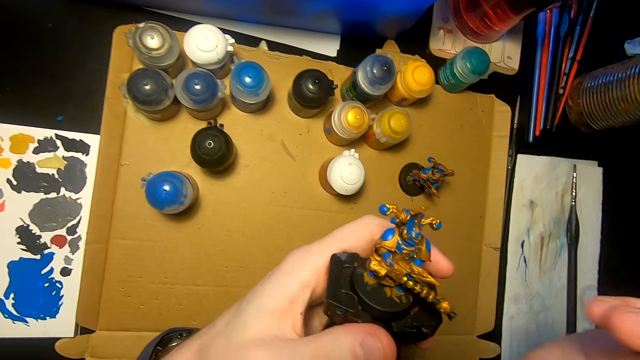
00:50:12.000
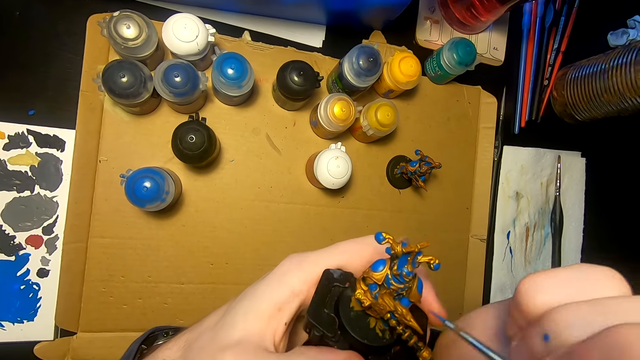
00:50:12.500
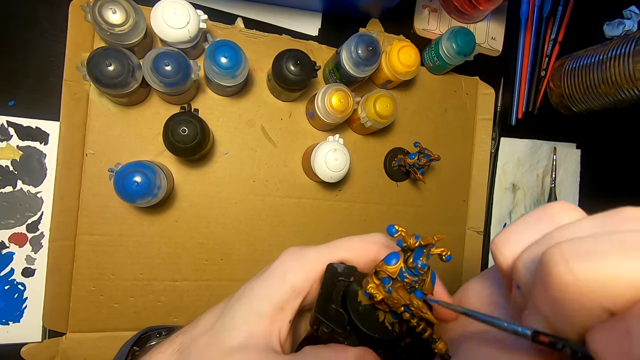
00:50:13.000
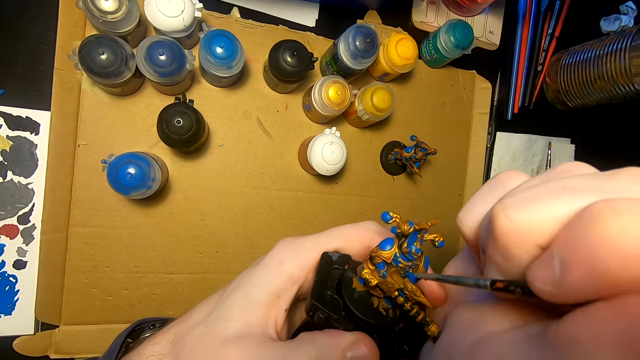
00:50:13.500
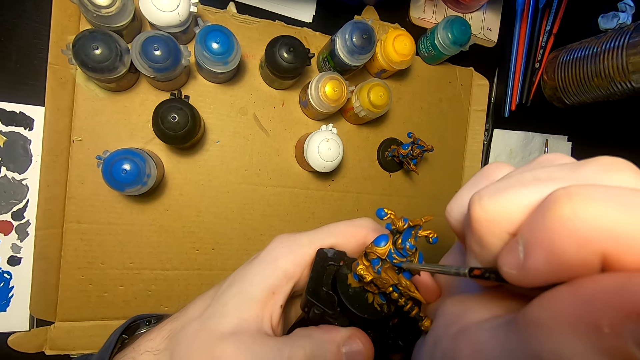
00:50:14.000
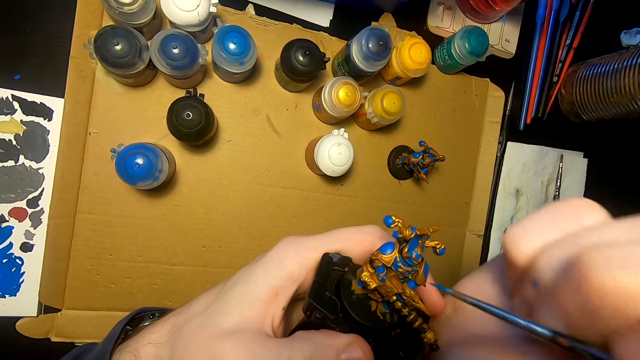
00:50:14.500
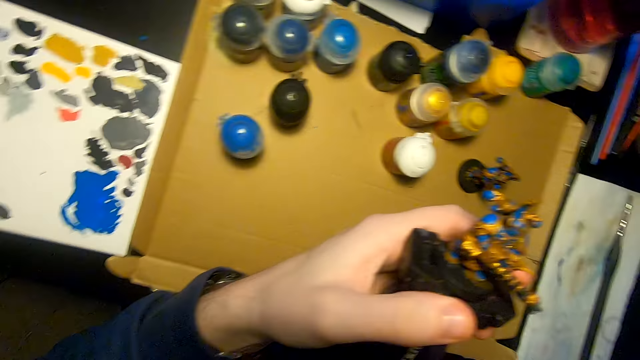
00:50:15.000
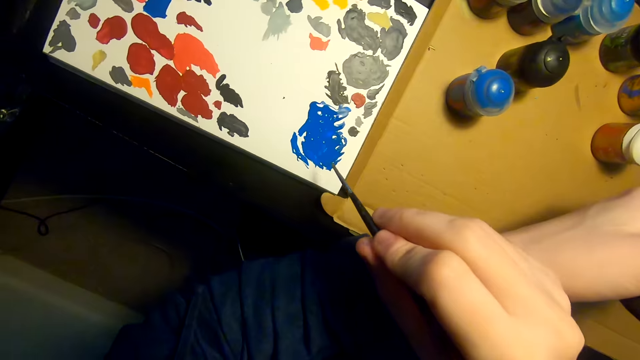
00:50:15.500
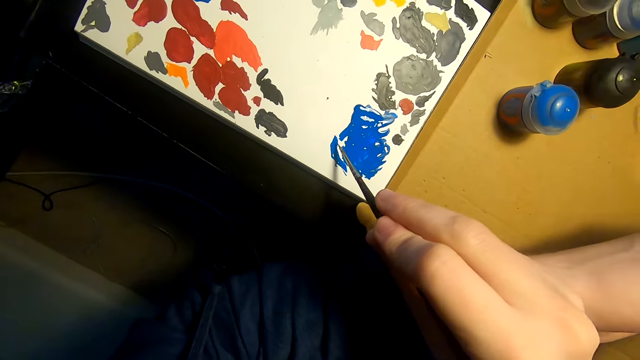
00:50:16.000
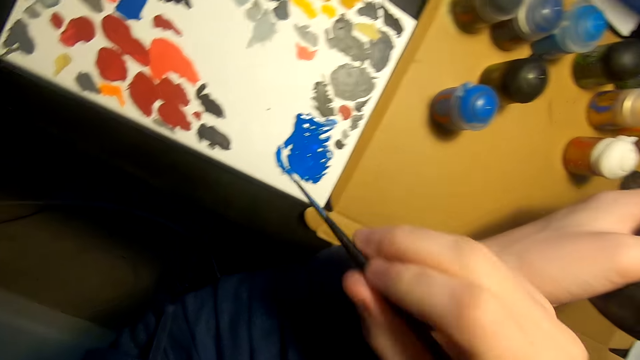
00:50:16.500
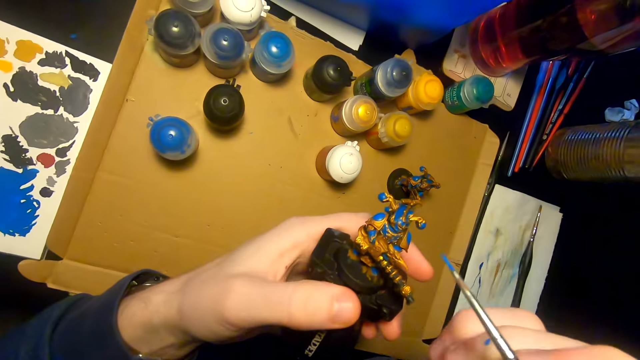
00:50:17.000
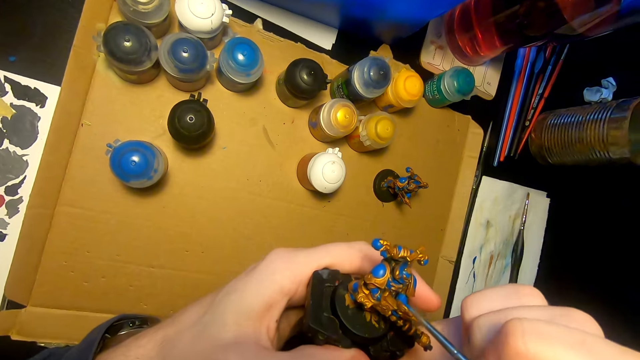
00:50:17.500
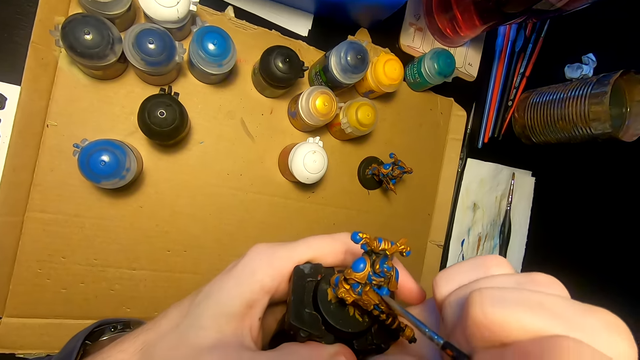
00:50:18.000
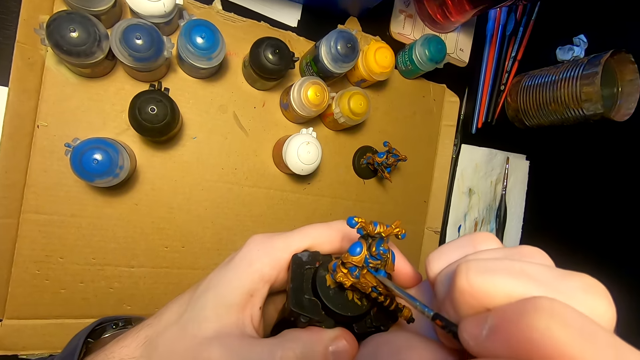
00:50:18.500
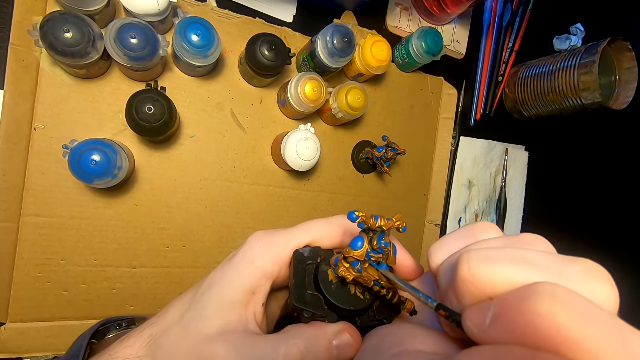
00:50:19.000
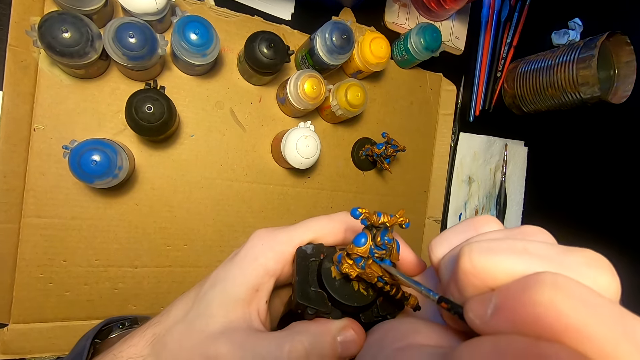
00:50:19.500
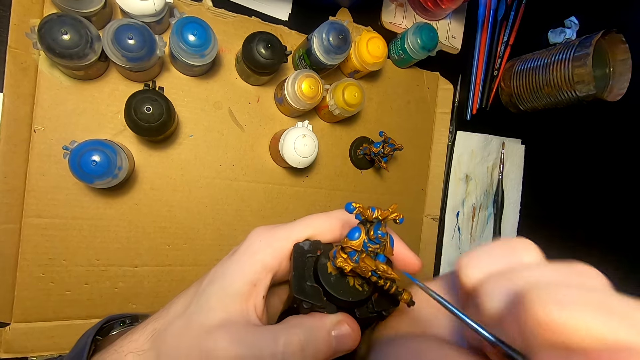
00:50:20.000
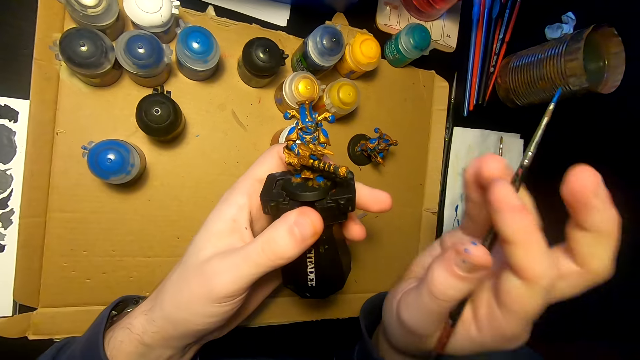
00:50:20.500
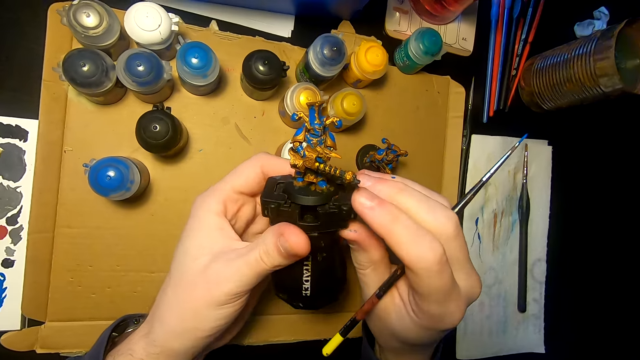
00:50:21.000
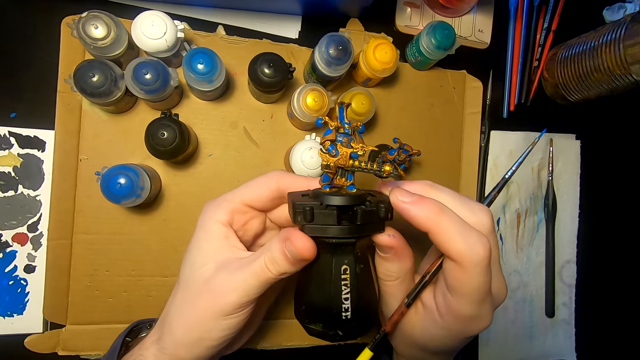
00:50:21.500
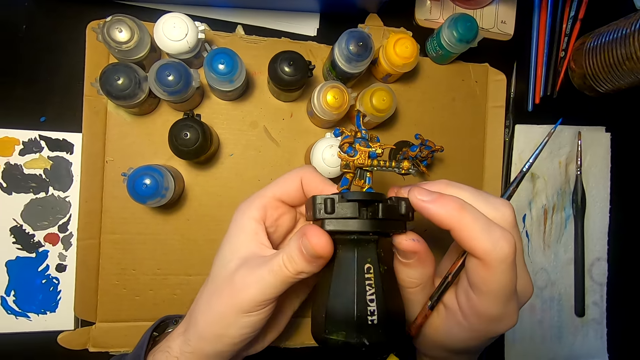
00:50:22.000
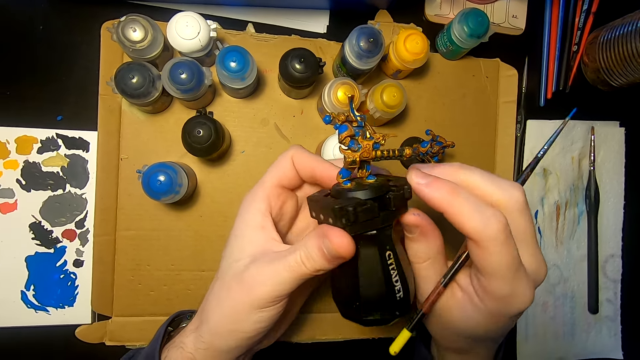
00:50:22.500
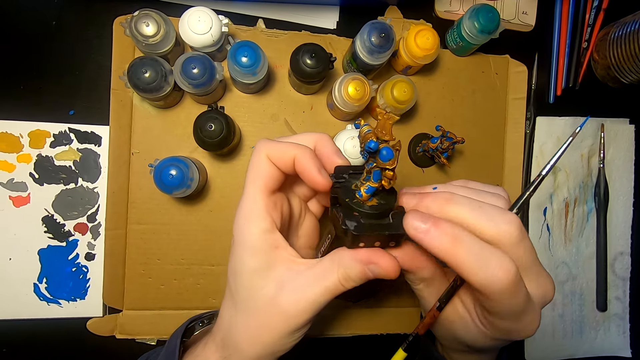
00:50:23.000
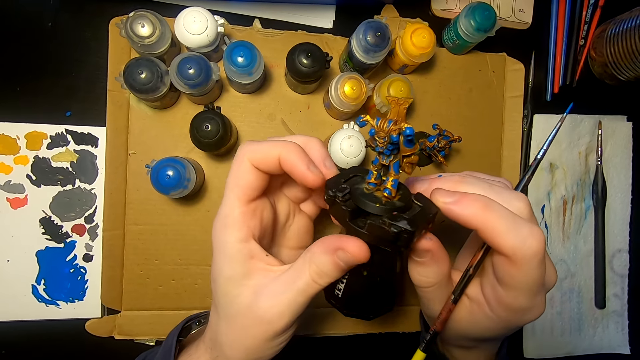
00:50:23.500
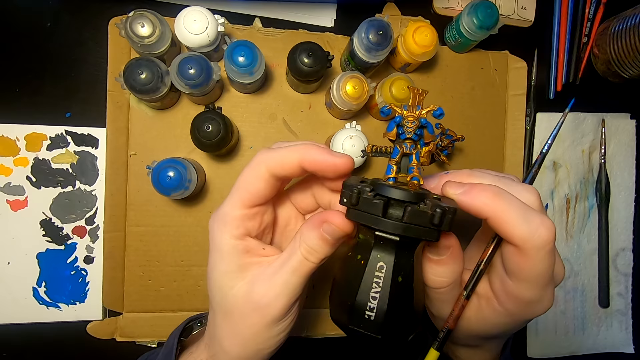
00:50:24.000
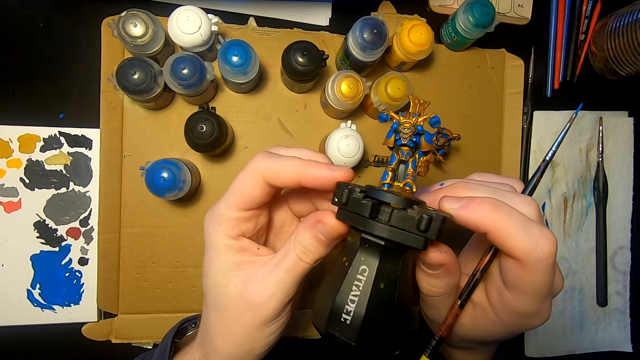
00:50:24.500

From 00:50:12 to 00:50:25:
The camera wearer moves the right hand. They paint a figurine or sculpture with a paintbrush or pen brush. They move the right hand. They rub the pen brush on the paint. They dip the paintbrush in the paint. They lift the pen brush. They paint the figurine with the paintbrush. They move the right hand, hold the sculpture and look at the sculpture.

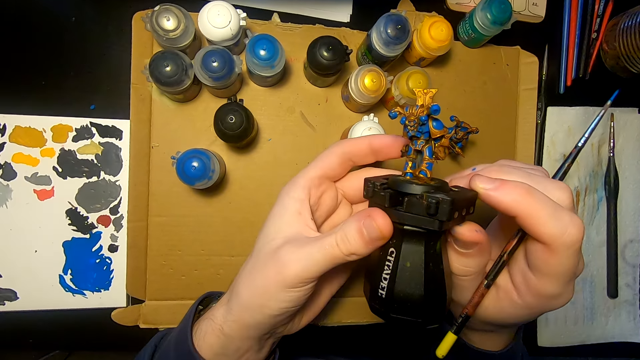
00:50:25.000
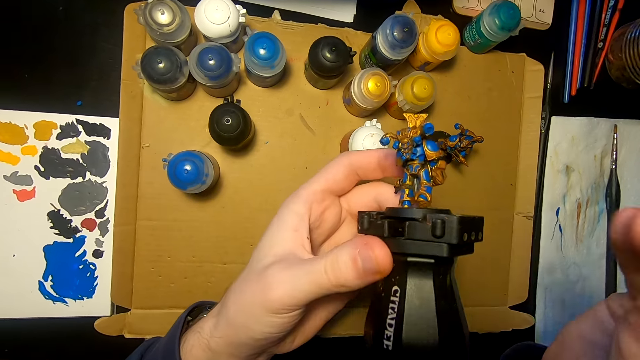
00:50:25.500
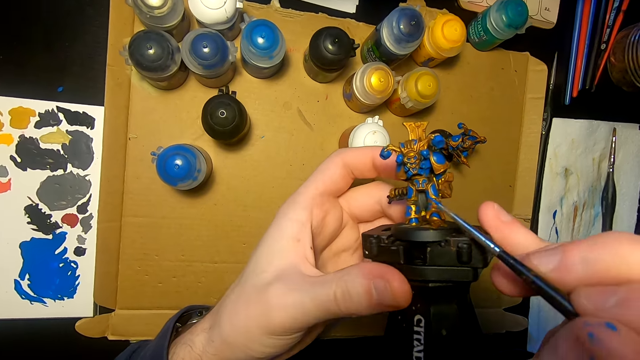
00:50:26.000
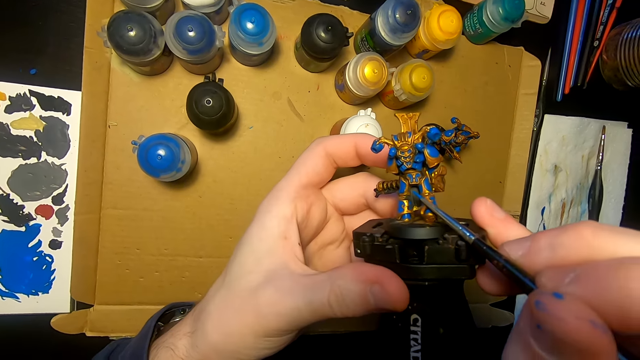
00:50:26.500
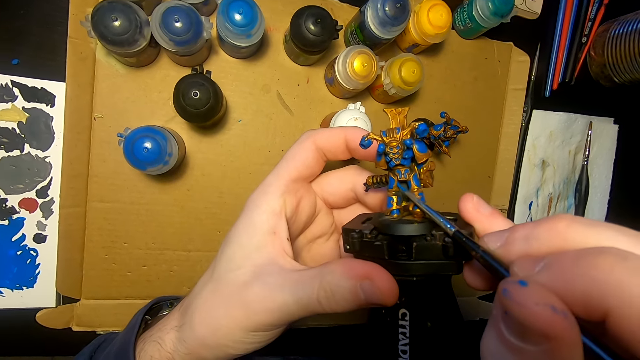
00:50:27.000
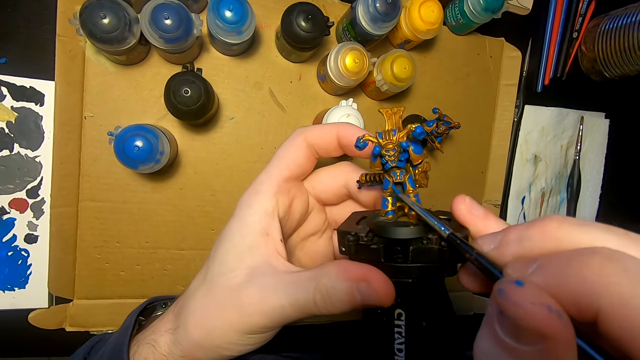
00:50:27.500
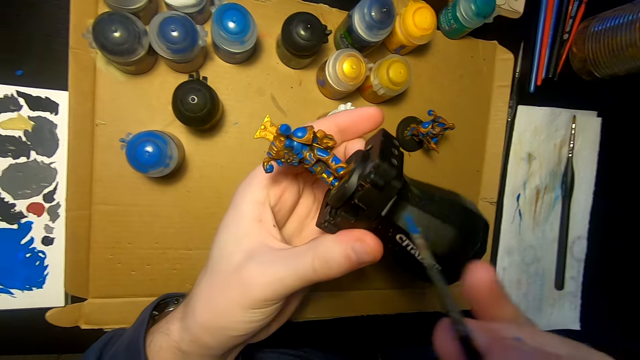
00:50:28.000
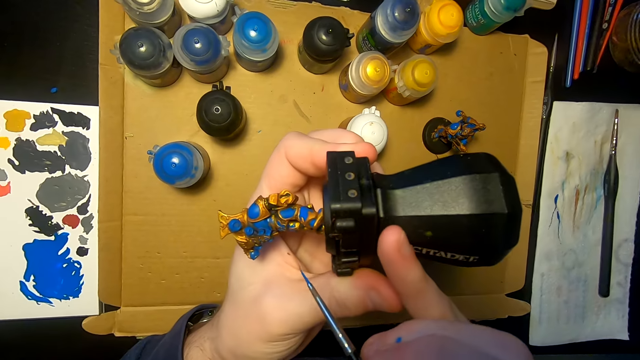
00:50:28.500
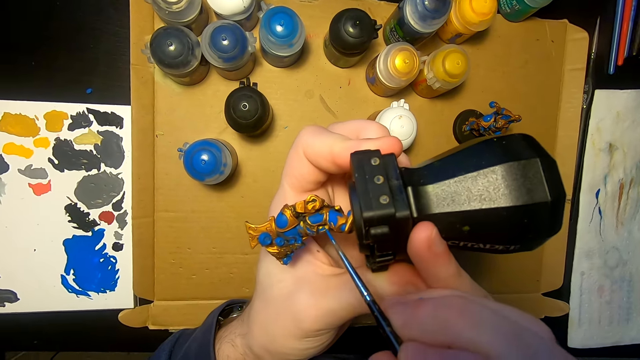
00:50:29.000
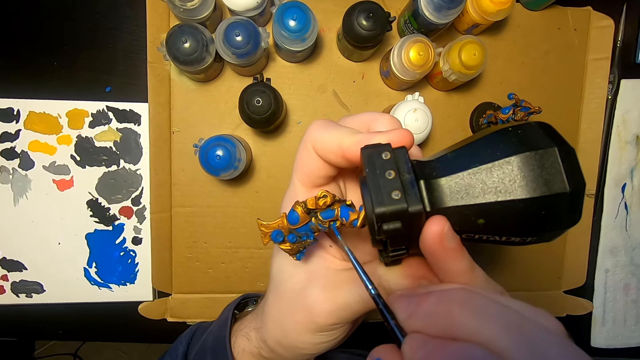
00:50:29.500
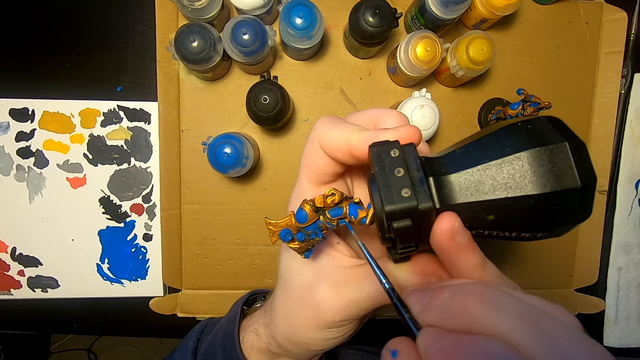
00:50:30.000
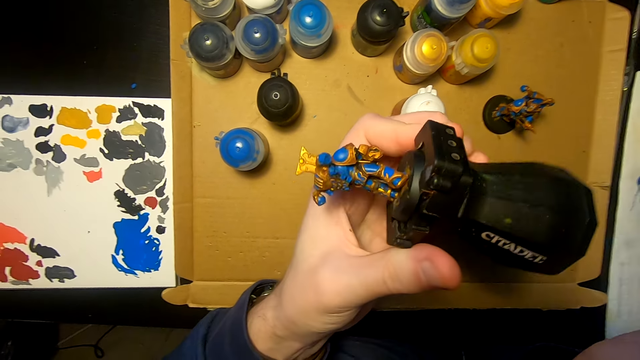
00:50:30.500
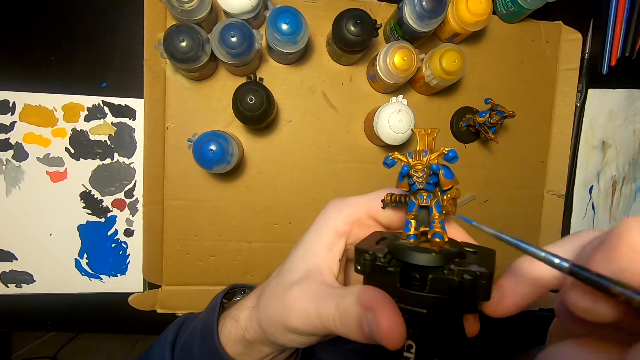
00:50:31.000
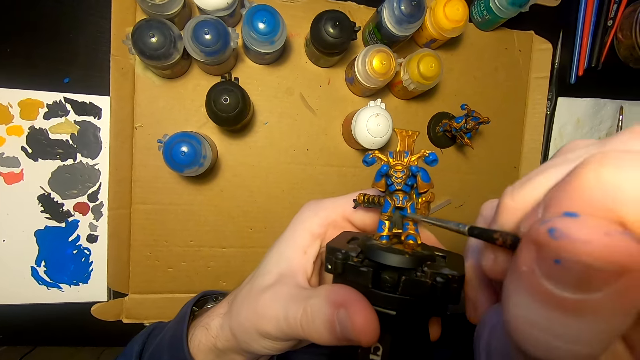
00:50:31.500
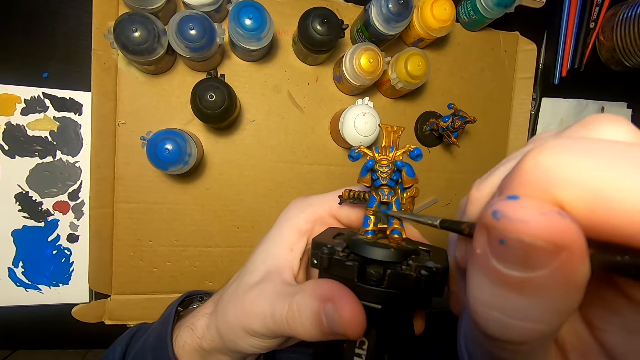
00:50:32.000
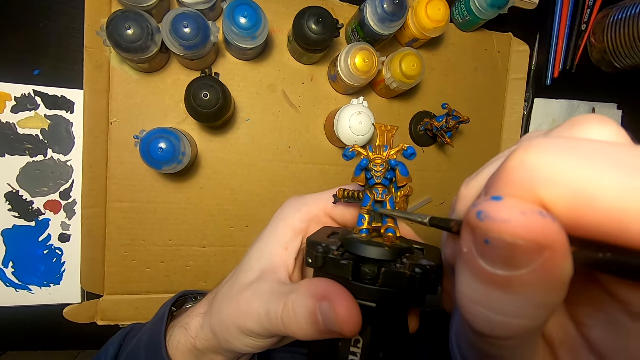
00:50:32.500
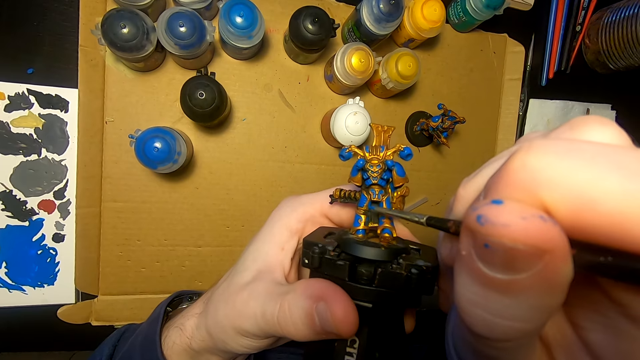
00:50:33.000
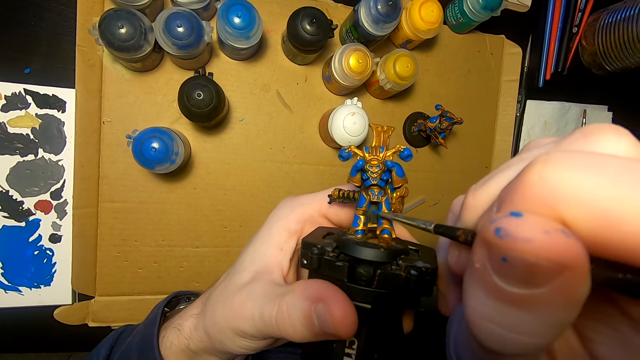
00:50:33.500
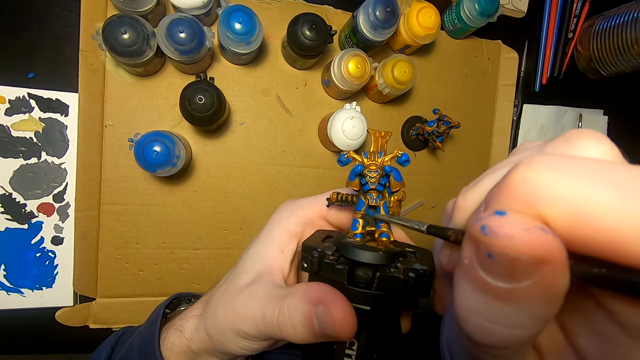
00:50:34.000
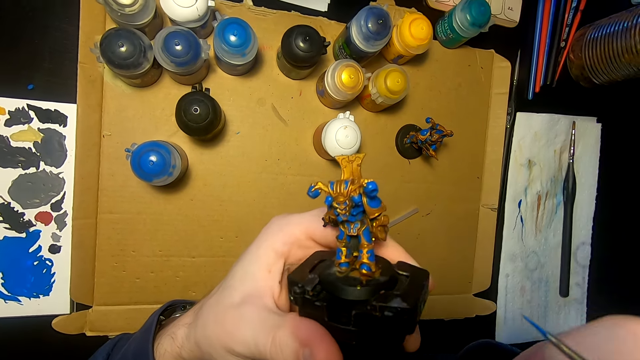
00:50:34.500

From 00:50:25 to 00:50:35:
The camera wearer lifts the pen brush or paintbrush. They paint the sculpture or figurine with the paintbrush. They turn the sculpture and lift the sculpture. They paint the figurine with the paintbrush. They turn the sculpture. They paint the figurine with the paintbrush.
